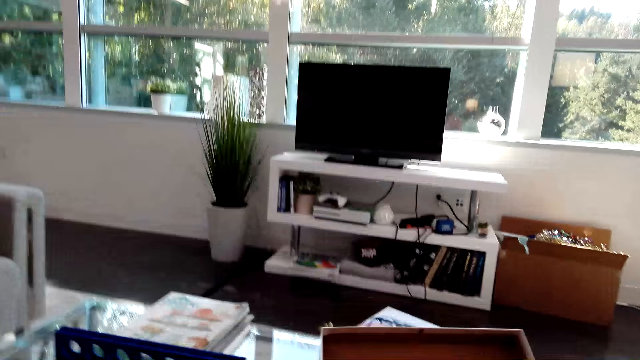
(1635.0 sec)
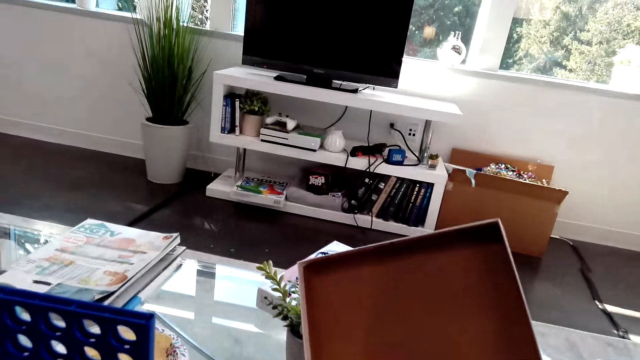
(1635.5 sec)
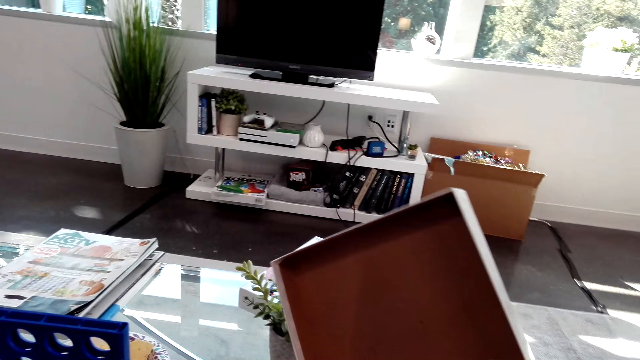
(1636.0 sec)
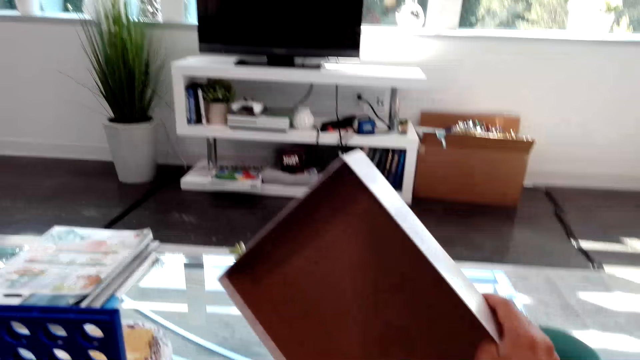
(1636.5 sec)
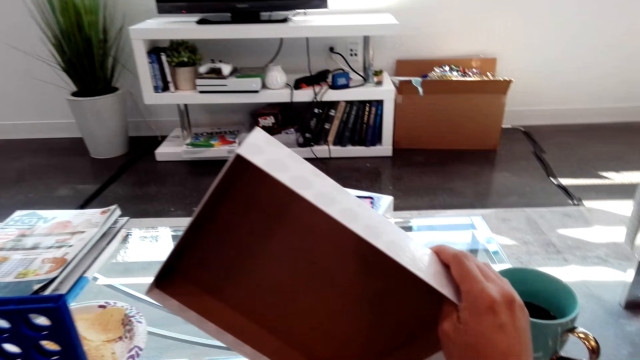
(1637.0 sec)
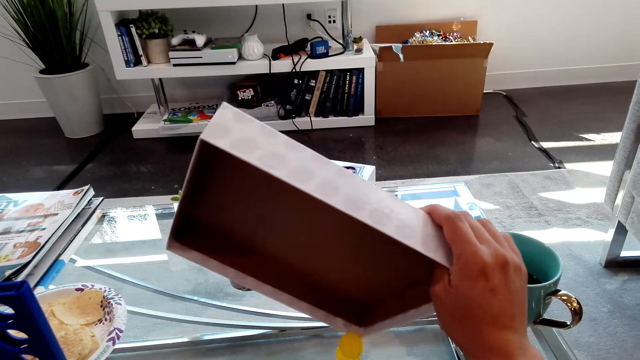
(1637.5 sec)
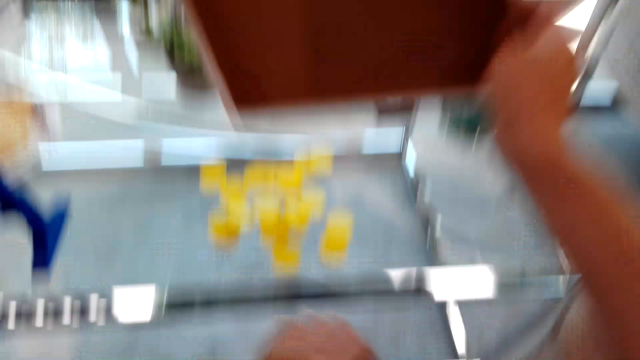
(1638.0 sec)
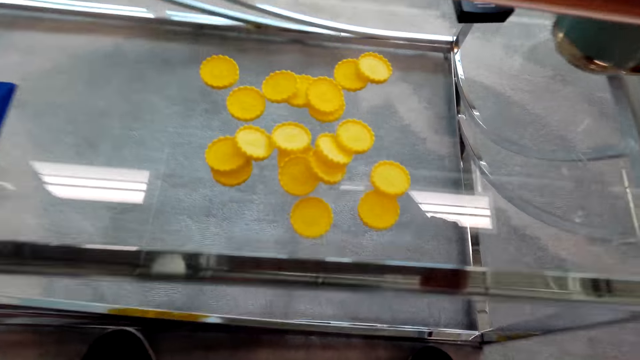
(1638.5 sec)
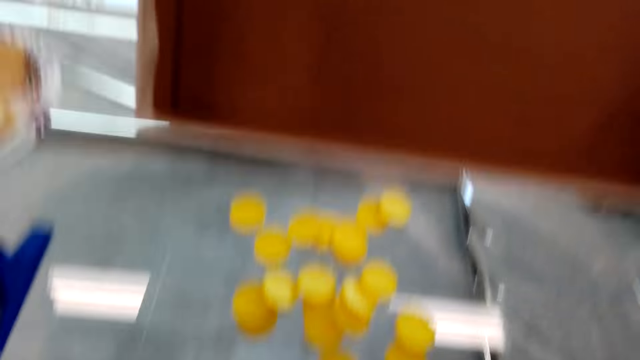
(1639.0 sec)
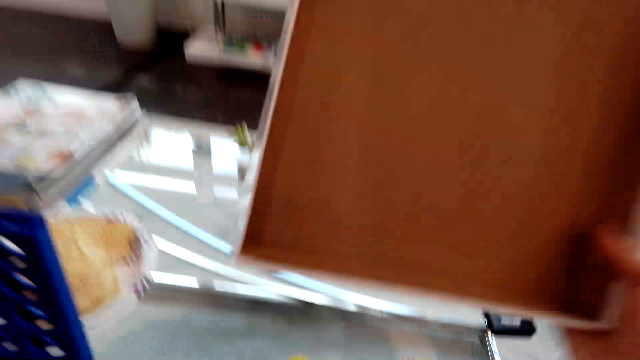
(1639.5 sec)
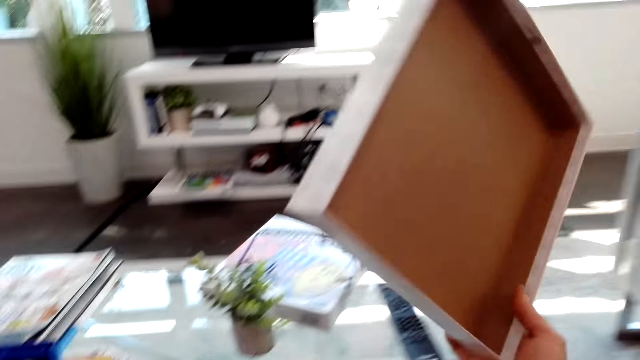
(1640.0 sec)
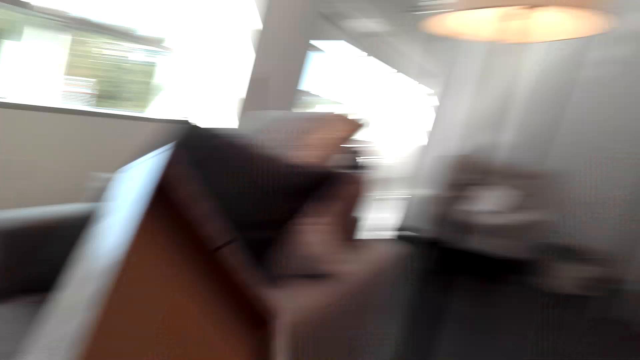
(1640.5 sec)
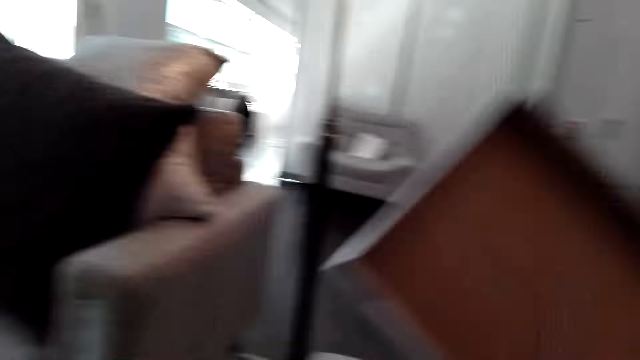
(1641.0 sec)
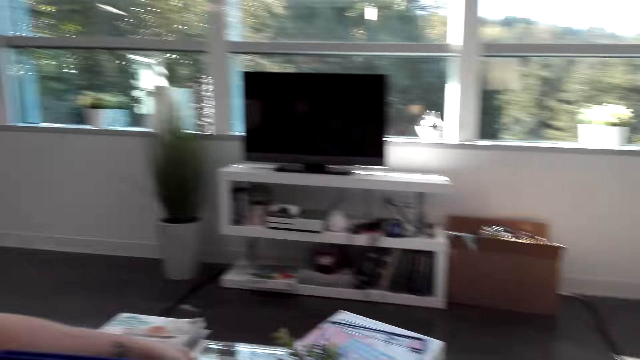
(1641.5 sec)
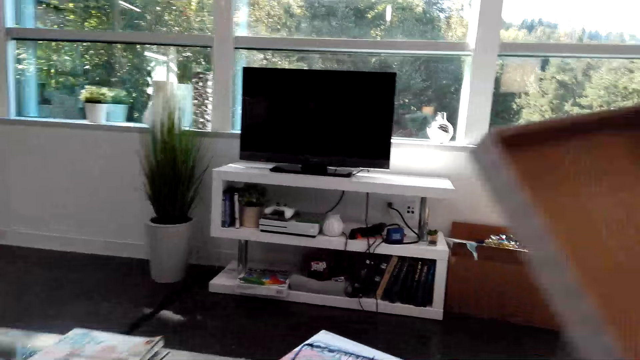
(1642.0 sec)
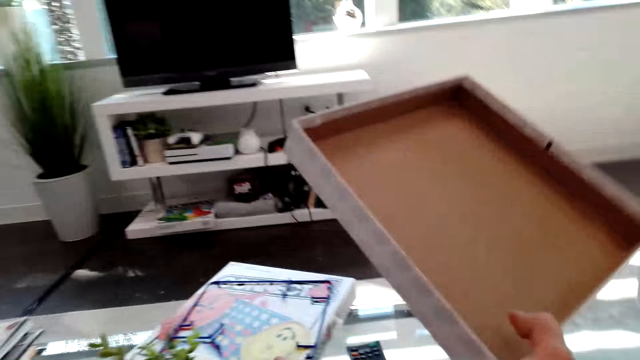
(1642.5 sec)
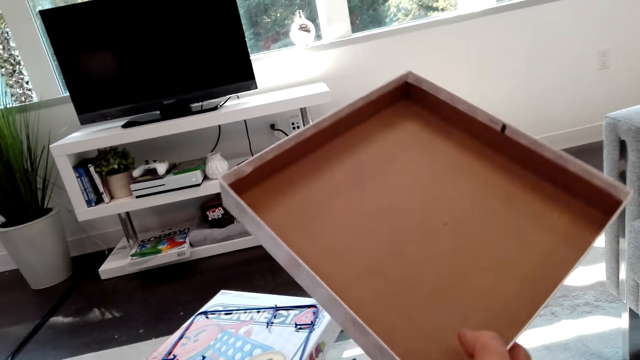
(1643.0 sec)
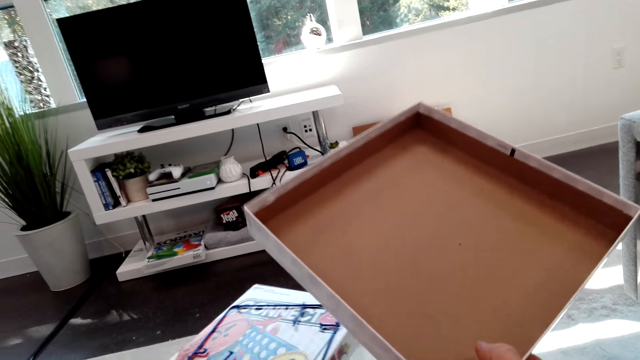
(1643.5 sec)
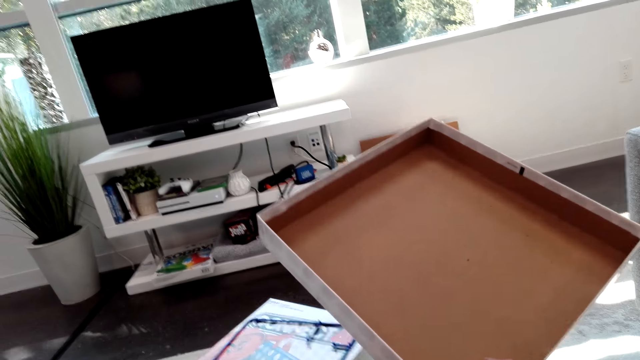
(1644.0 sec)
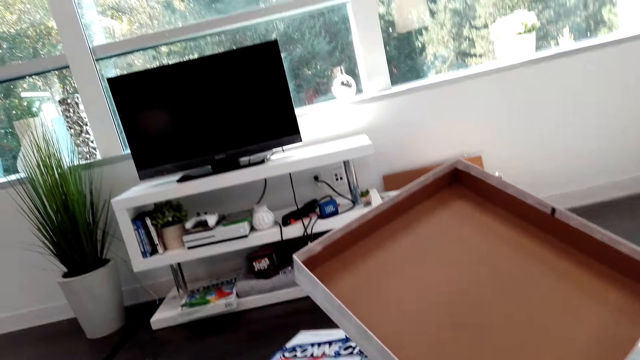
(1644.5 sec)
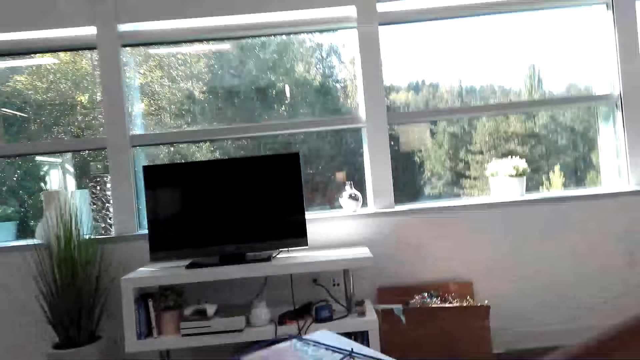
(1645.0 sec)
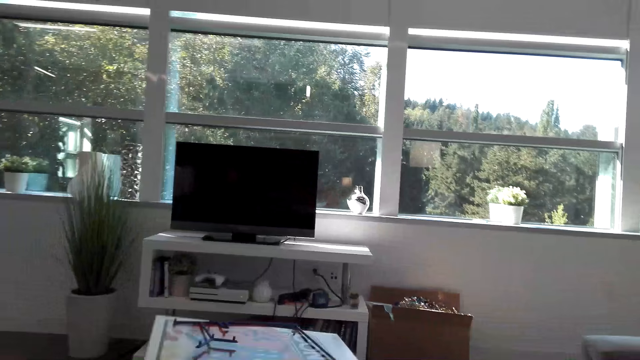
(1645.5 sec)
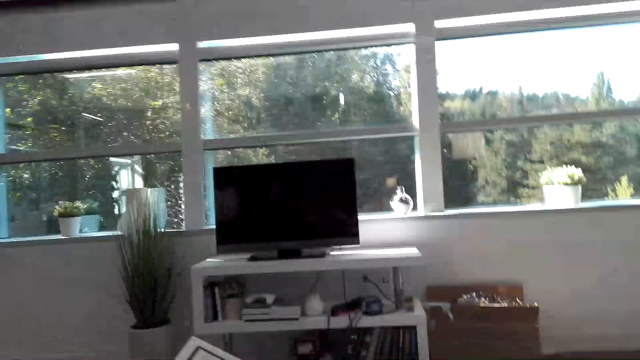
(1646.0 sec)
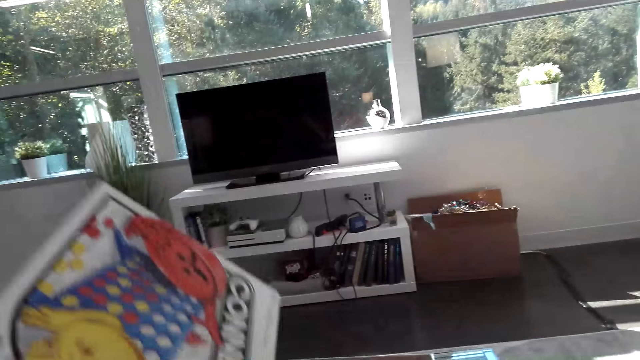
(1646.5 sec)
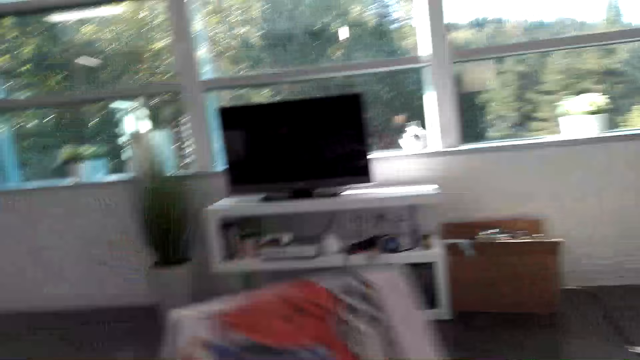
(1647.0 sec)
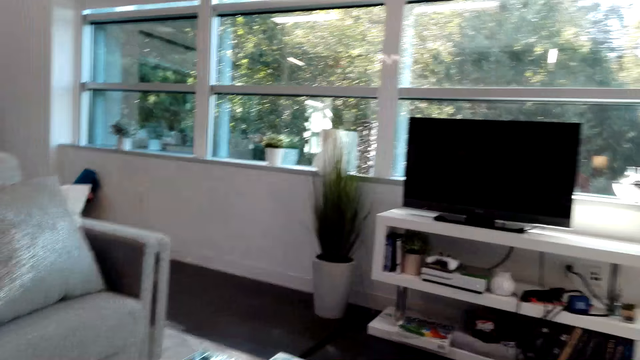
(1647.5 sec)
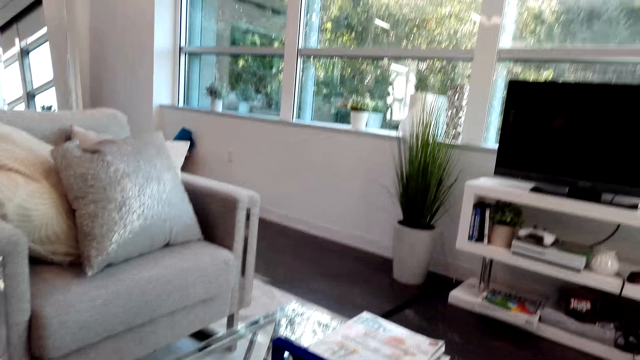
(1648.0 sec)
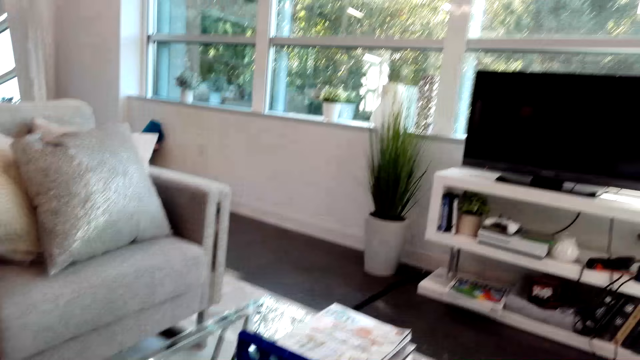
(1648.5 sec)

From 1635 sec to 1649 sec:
The camera wearer pours Connect 4 game coins on the table. They look around the house and put a box on the table.

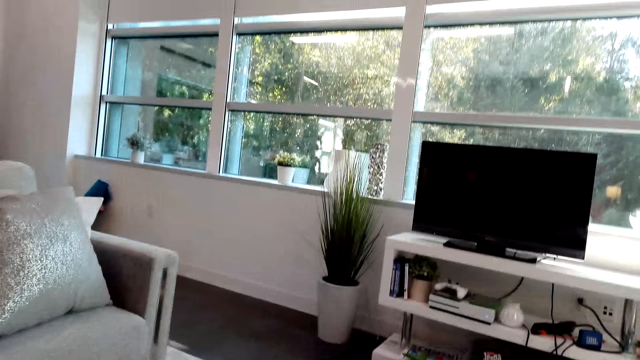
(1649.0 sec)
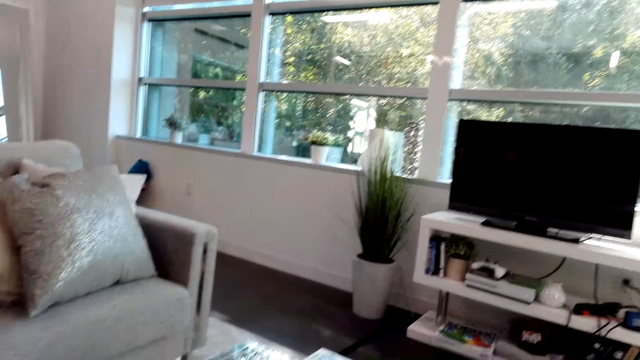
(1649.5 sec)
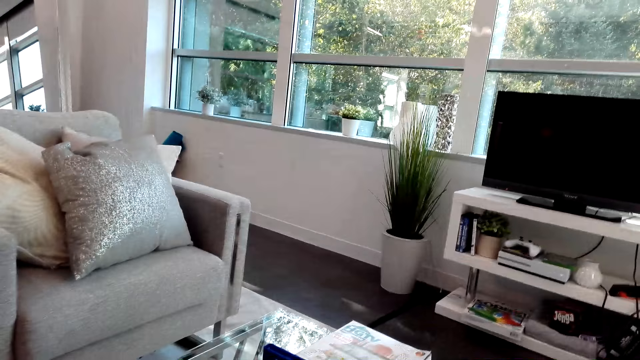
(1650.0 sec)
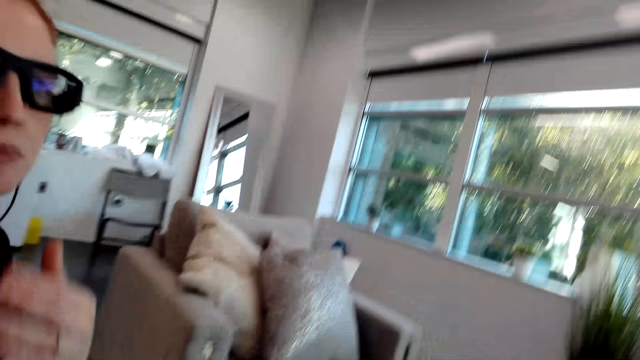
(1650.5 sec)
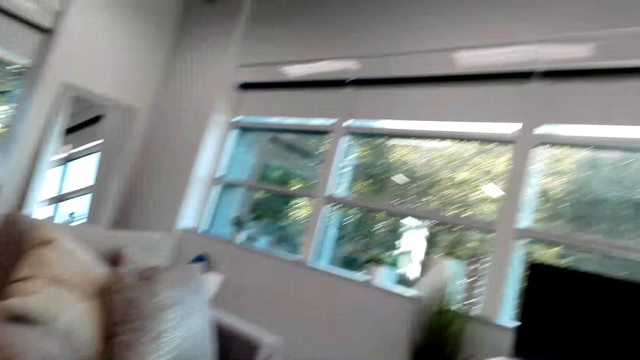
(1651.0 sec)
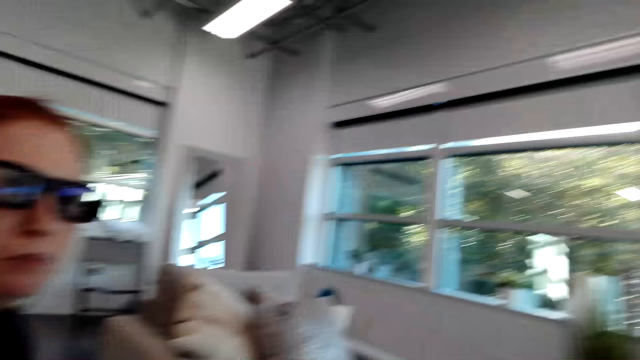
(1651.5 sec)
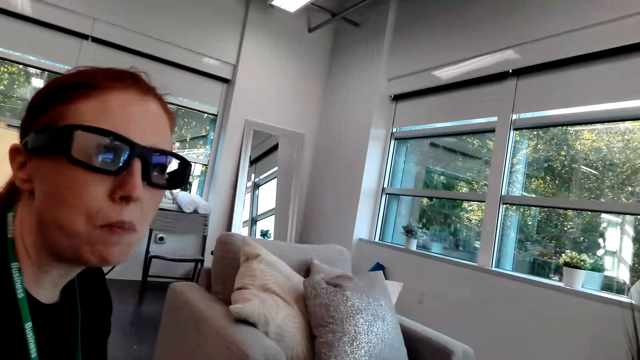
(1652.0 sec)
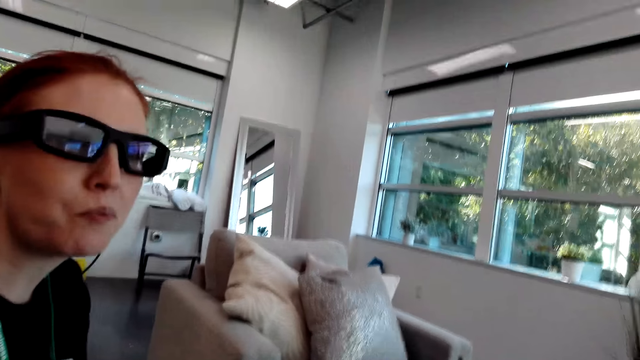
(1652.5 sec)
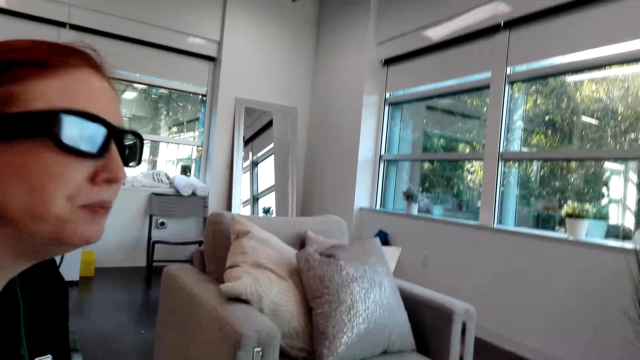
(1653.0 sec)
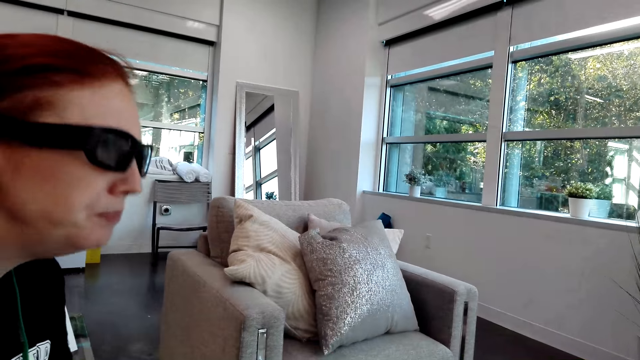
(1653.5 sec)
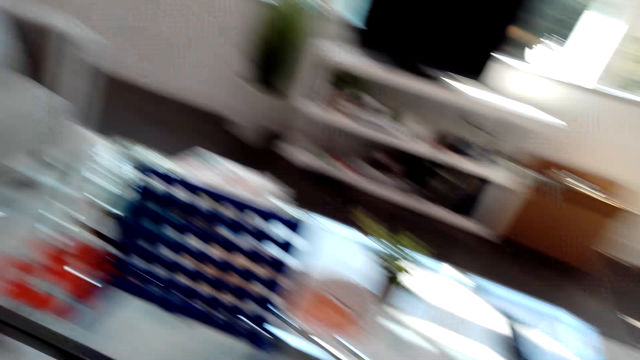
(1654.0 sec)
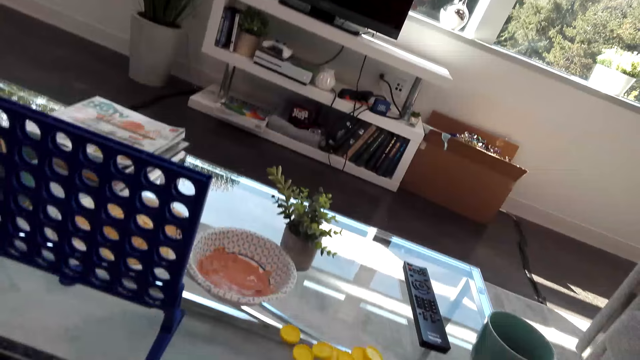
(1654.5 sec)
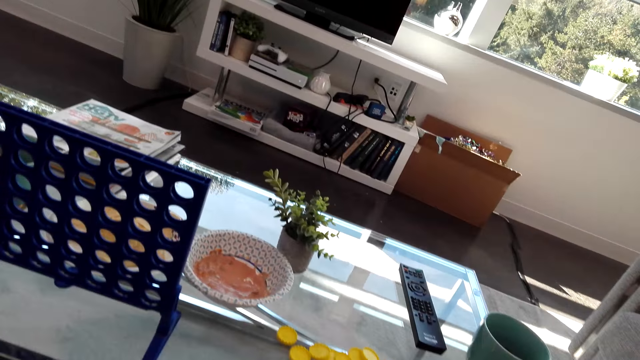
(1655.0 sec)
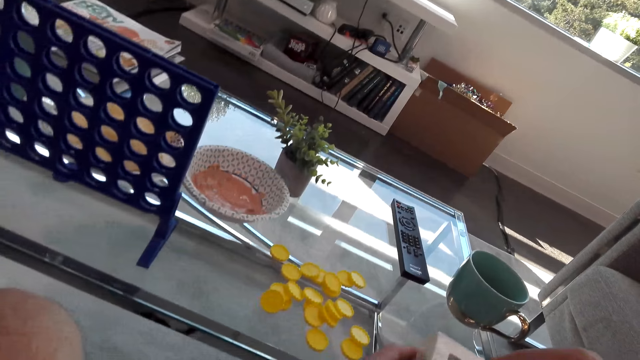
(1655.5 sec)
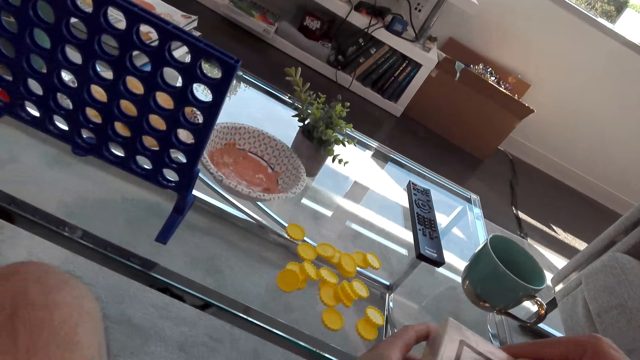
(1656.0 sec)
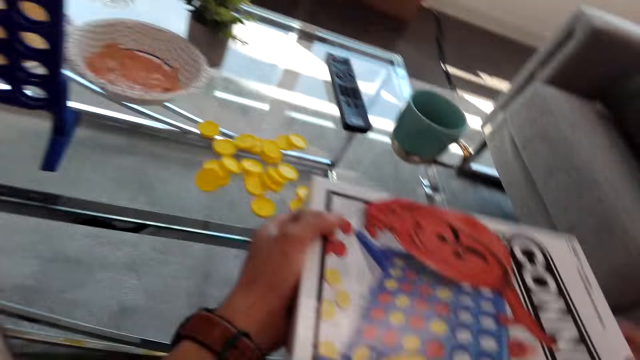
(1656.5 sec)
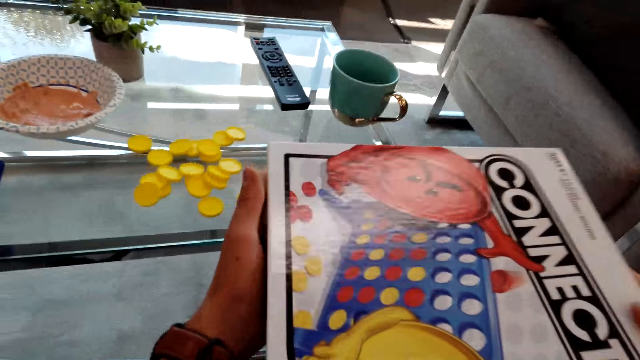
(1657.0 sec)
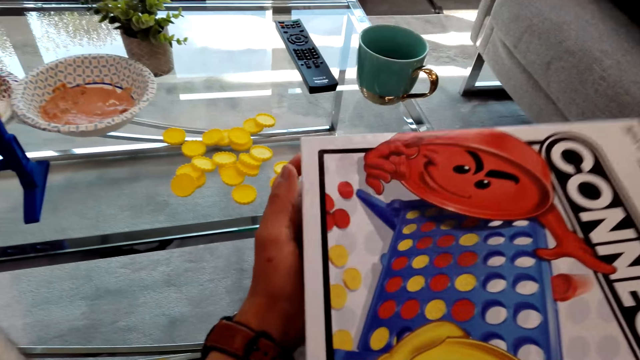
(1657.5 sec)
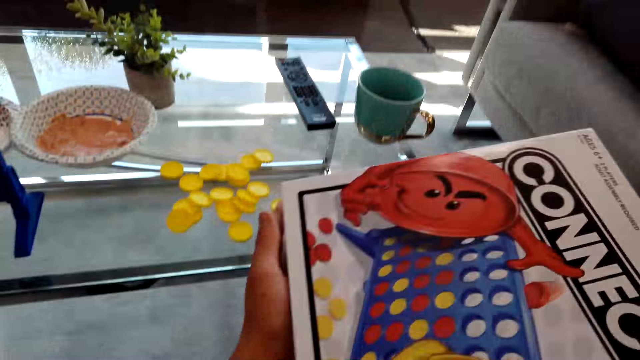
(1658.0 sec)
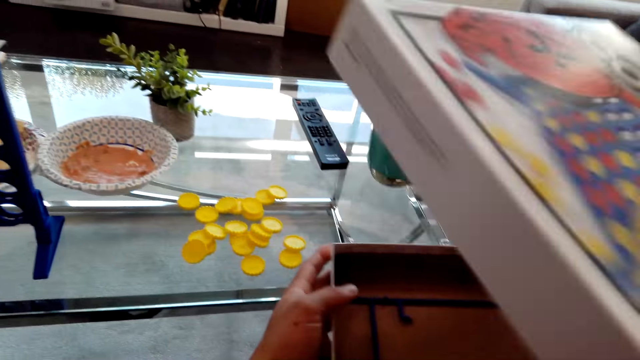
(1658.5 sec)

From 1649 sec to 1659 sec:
A person chews a snack. The camera wearer holds the Connect Four board box.
